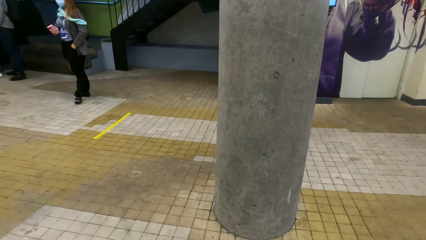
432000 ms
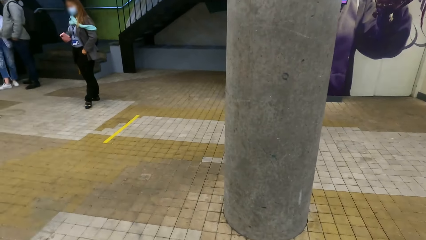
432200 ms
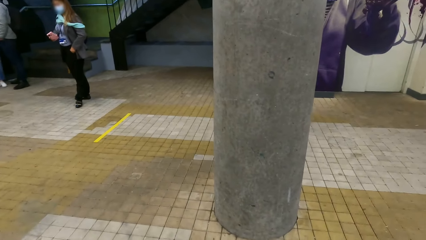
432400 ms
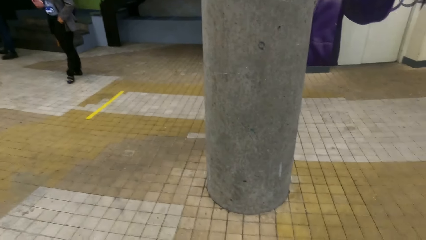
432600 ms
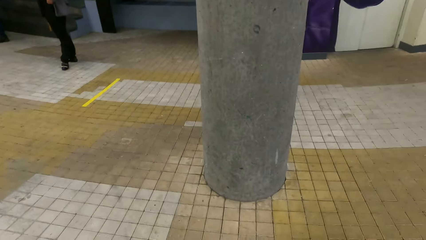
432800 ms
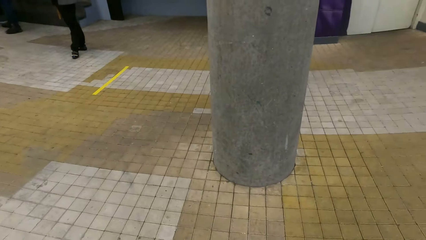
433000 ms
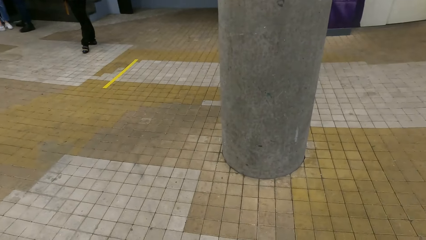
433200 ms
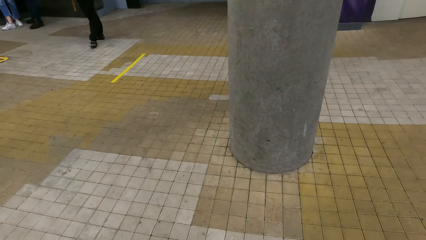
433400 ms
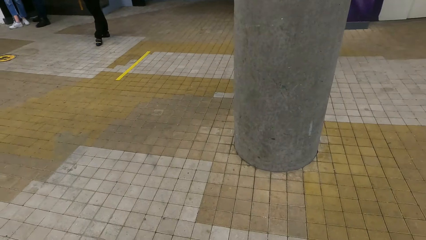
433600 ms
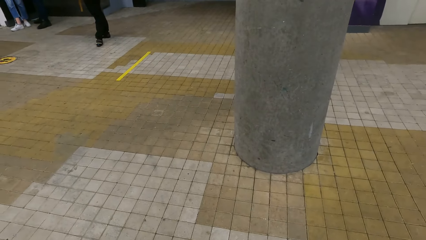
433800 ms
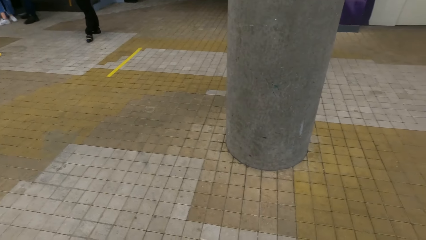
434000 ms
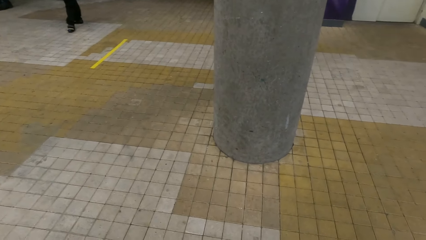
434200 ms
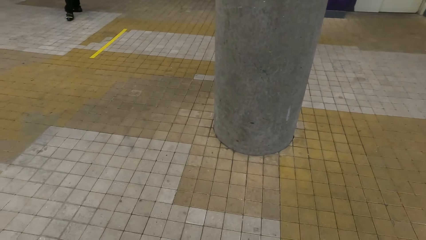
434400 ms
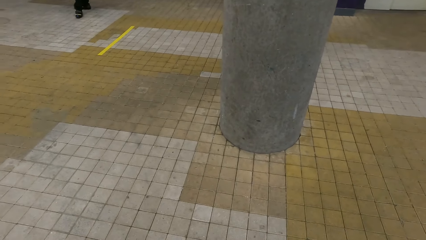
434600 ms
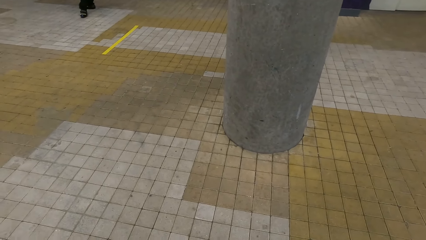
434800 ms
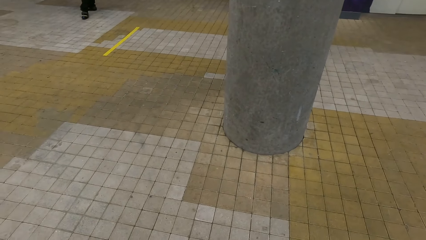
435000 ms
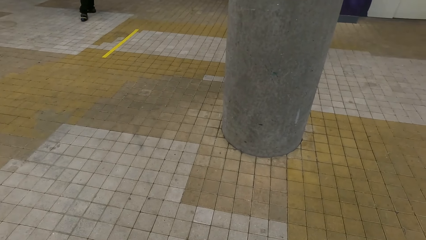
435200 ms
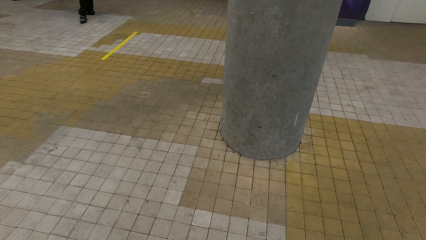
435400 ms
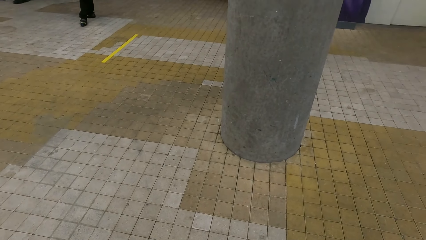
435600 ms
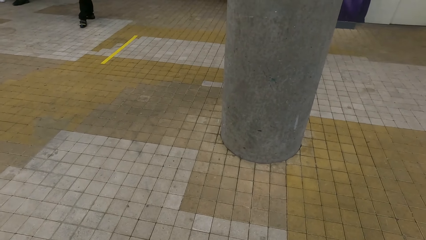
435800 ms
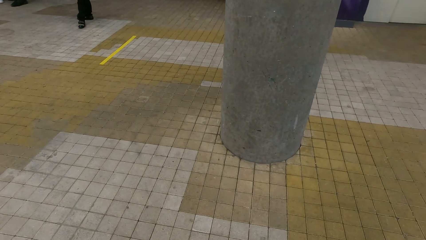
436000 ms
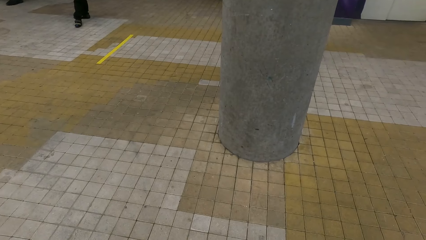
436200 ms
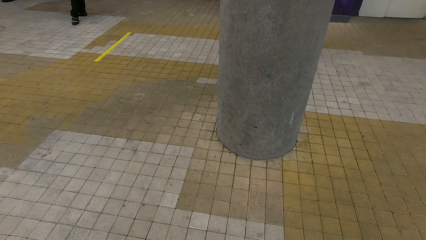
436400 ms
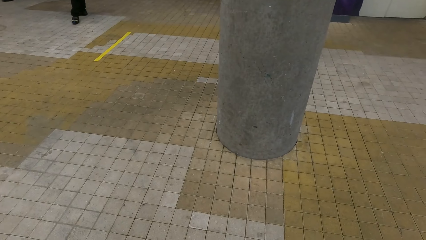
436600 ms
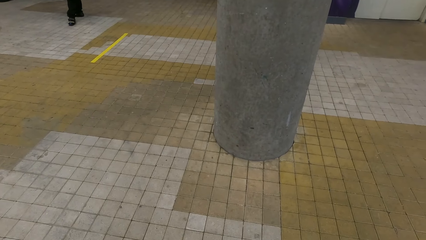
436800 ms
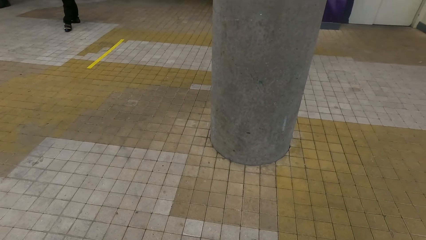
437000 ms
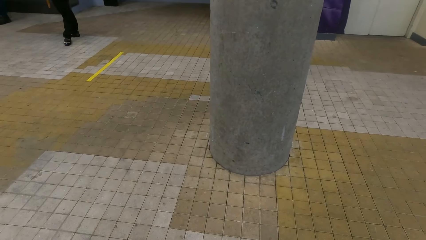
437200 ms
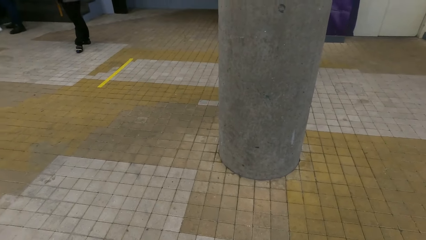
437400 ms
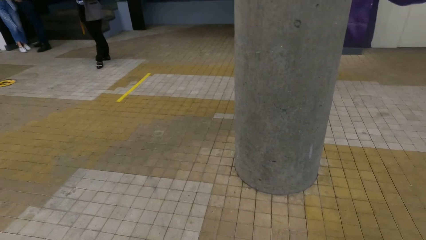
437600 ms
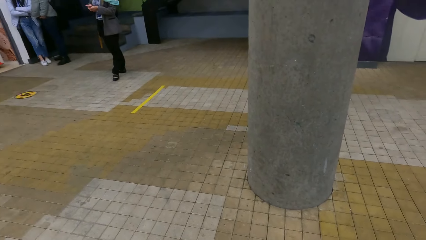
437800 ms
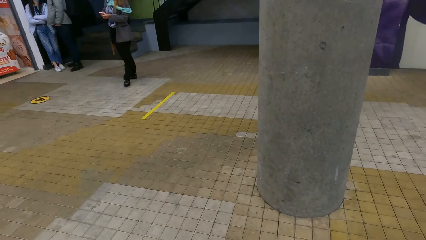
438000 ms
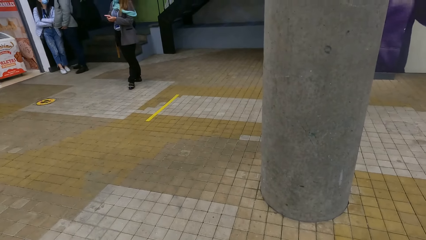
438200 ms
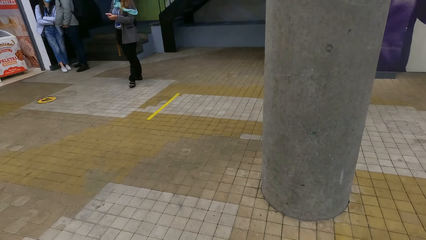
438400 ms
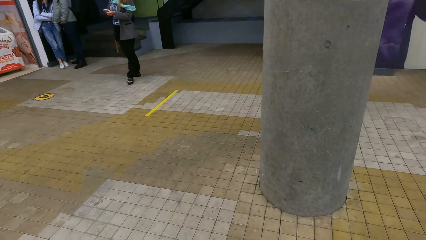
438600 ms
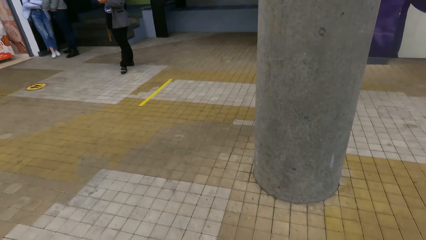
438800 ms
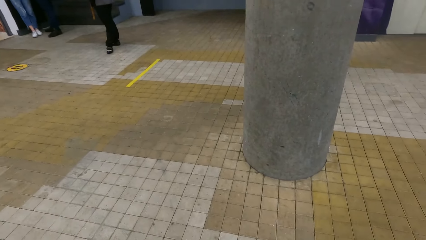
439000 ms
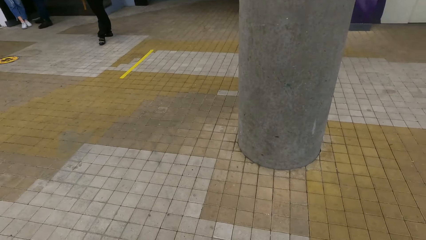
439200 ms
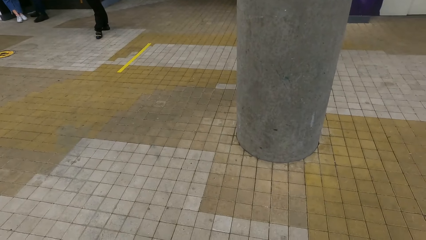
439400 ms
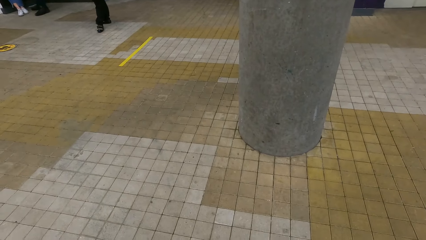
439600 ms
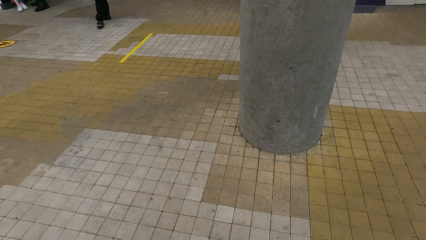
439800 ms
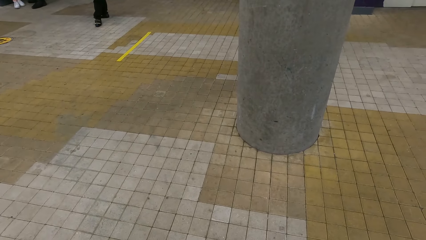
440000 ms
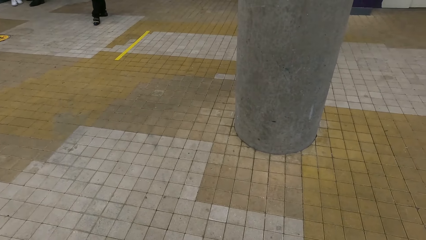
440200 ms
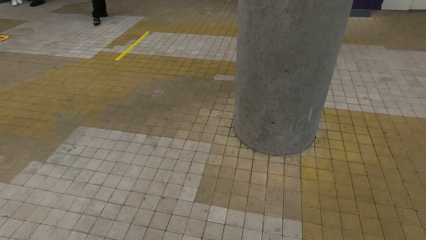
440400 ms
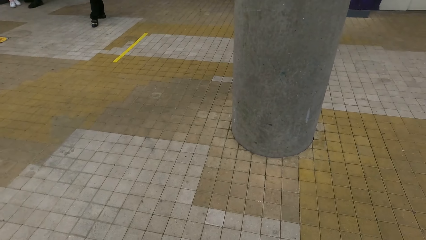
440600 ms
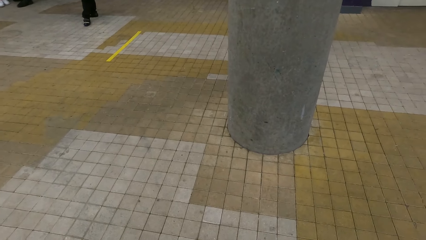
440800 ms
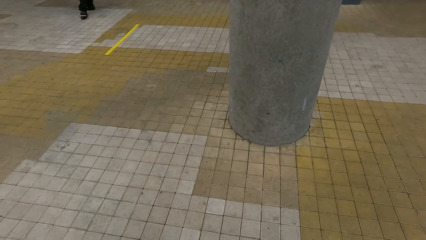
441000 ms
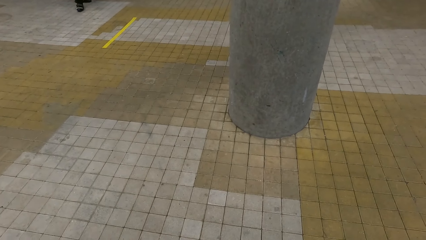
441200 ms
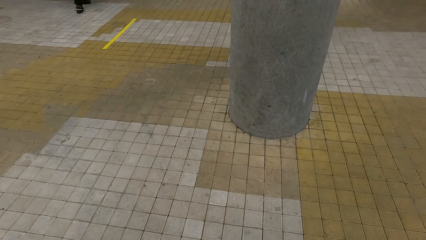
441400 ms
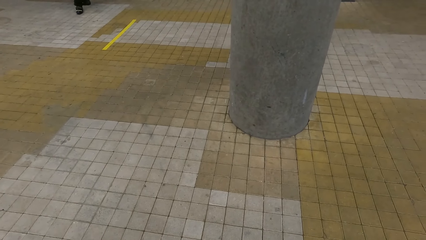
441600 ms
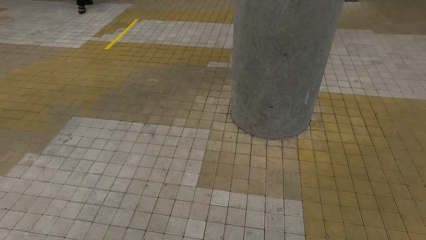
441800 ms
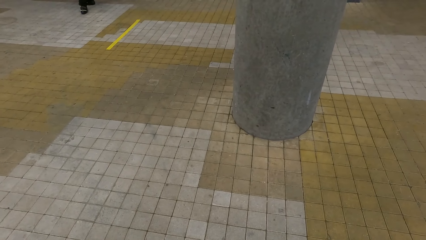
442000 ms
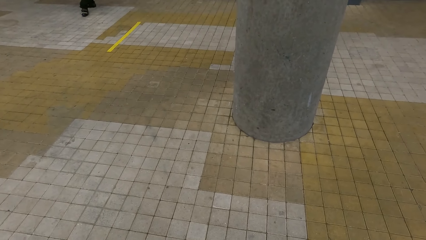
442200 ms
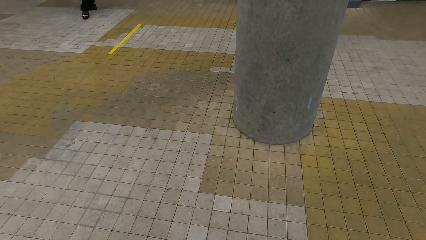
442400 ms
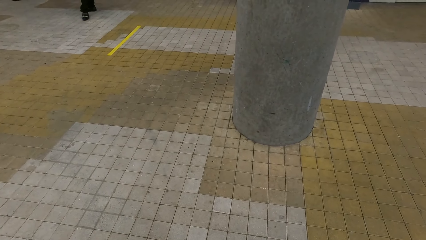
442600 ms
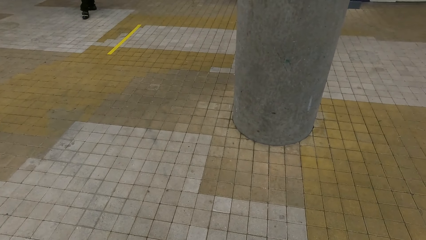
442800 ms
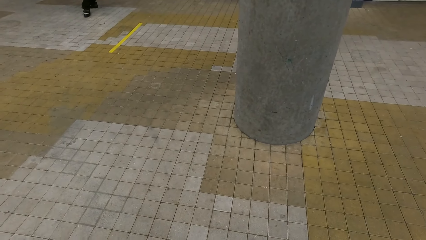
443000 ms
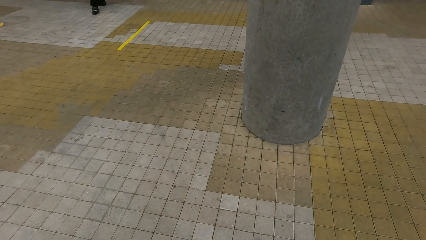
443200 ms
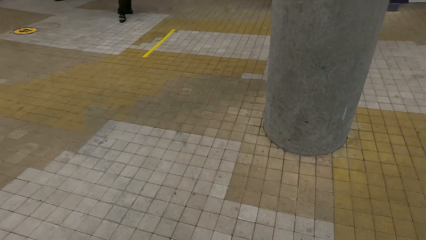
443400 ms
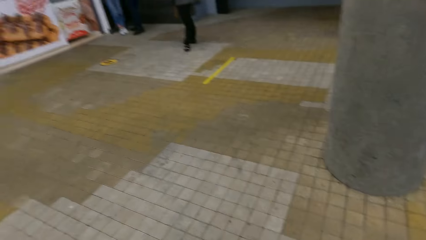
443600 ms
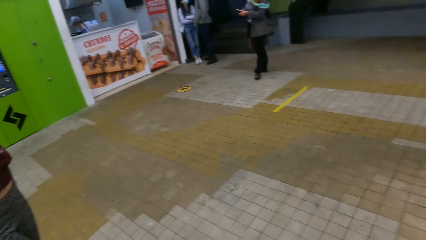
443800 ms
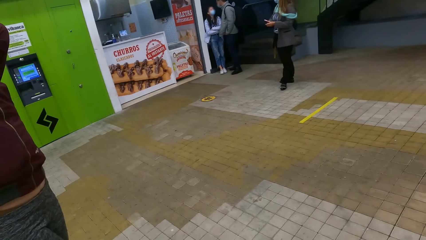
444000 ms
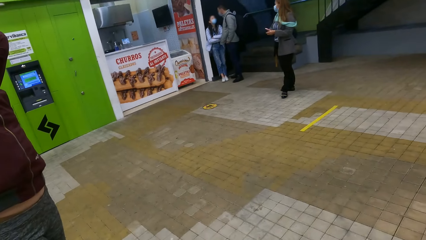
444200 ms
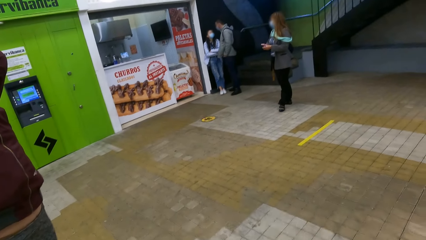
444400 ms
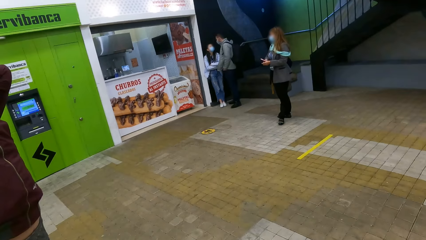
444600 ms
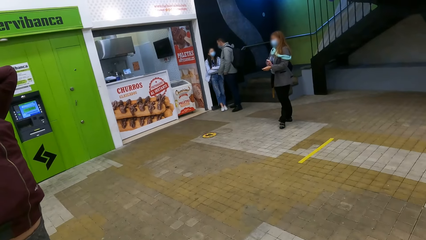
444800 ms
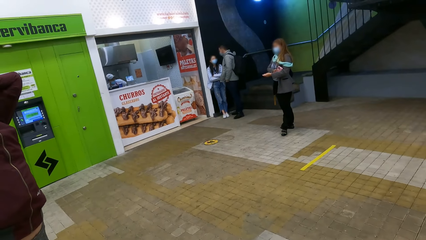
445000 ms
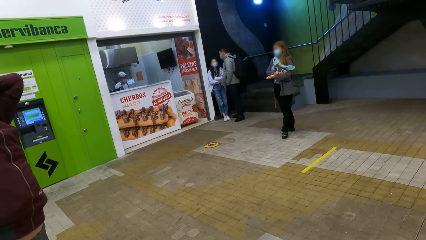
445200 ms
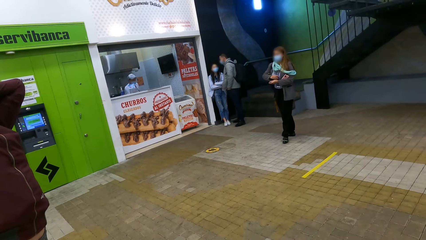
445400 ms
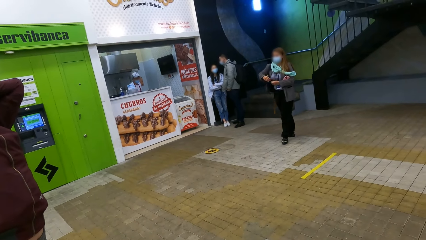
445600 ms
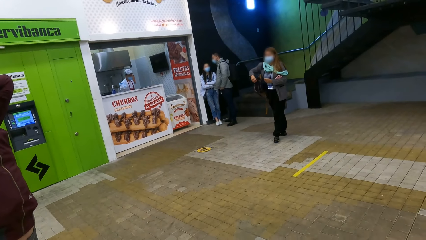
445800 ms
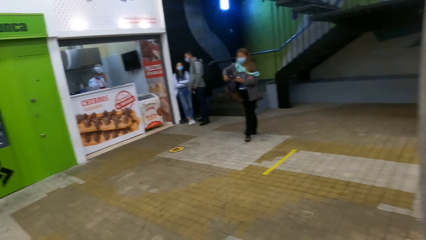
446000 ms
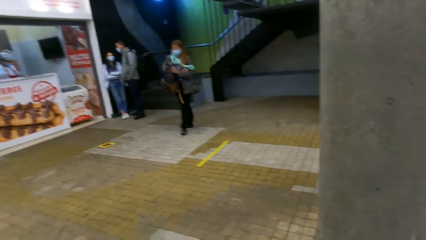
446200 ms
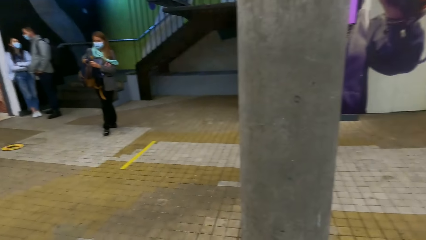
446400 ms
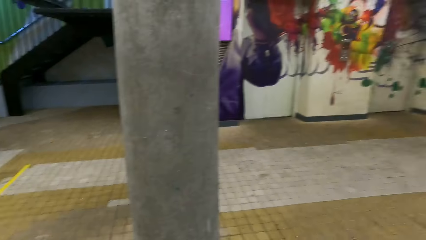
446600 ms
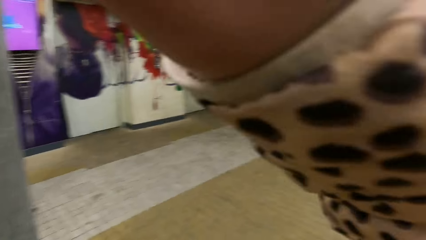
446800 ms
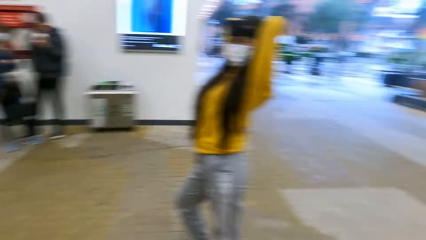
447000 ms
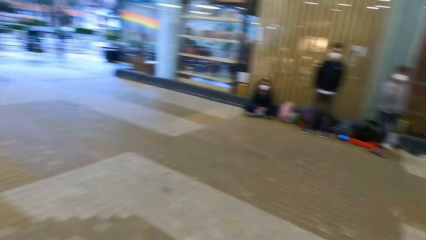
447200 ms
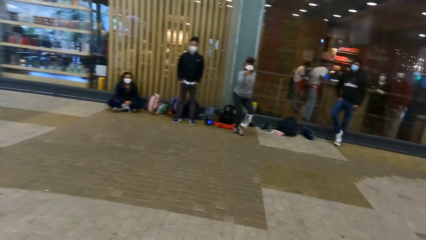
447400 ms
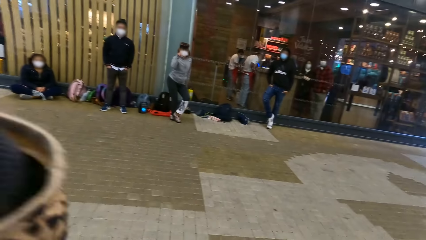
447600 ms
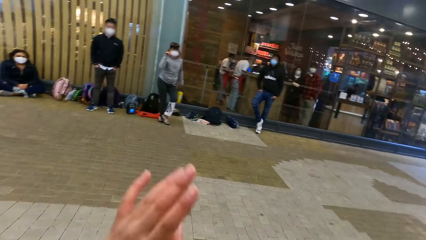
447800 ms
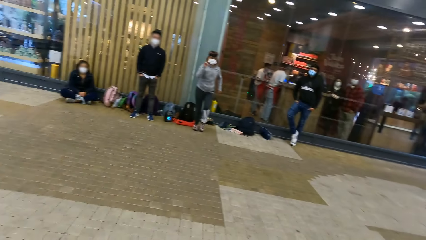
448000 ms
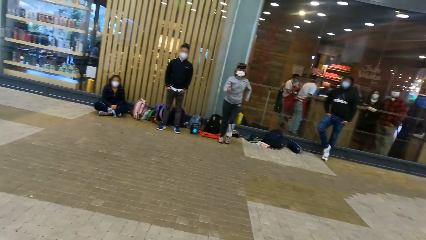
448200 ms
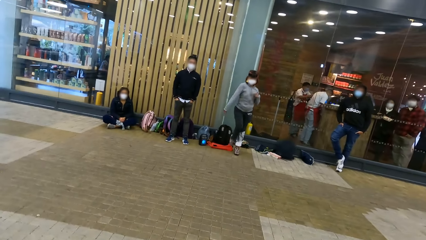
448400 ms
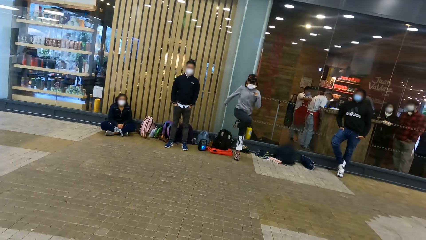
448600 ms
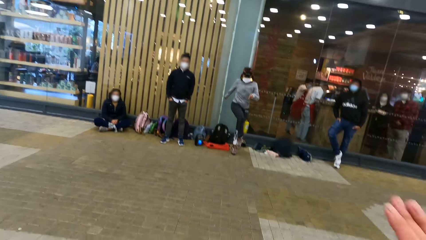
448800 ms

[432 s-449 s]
The camera wearer stares at the building. A woman lifts up the hands. The camera wearer looks around. They lift up the hand and put the hand down. They stretch the hand.
